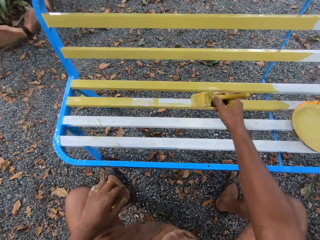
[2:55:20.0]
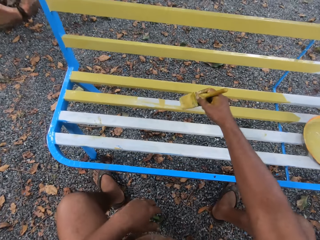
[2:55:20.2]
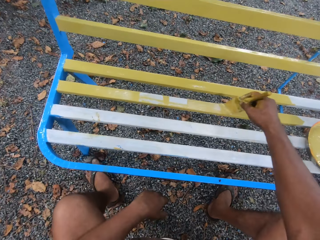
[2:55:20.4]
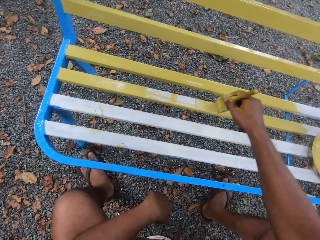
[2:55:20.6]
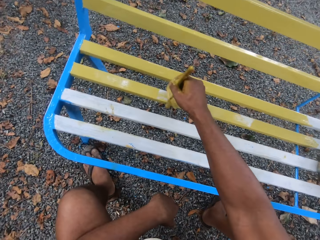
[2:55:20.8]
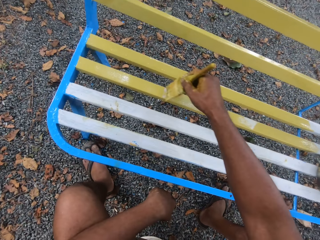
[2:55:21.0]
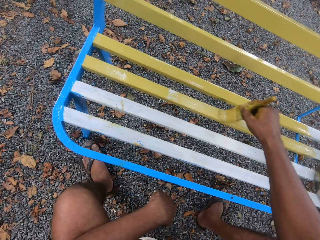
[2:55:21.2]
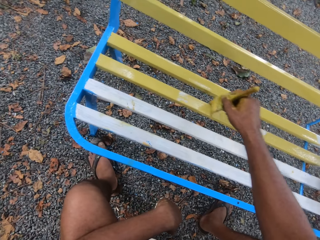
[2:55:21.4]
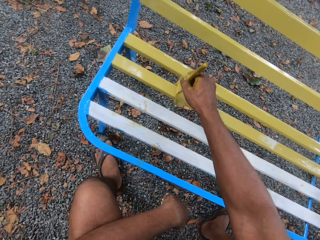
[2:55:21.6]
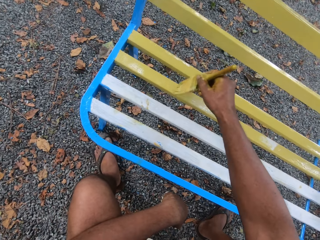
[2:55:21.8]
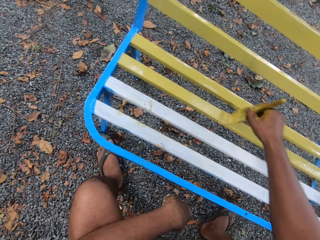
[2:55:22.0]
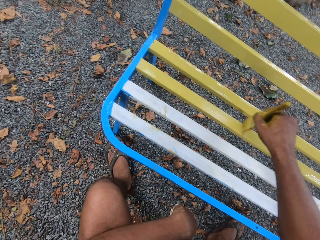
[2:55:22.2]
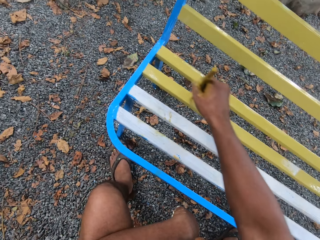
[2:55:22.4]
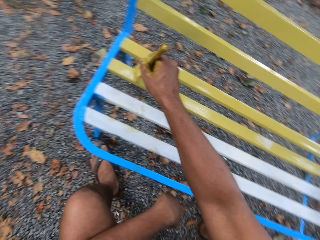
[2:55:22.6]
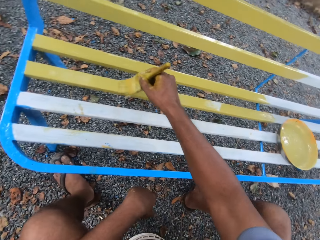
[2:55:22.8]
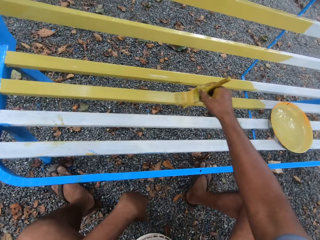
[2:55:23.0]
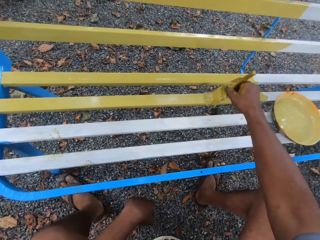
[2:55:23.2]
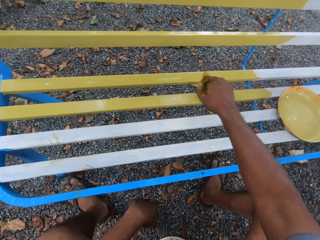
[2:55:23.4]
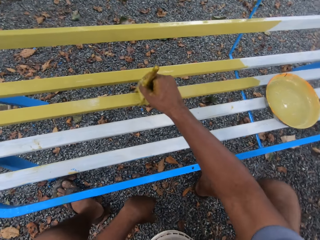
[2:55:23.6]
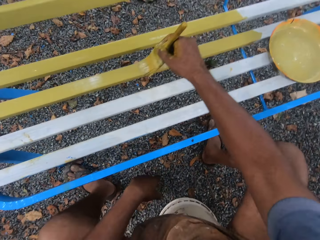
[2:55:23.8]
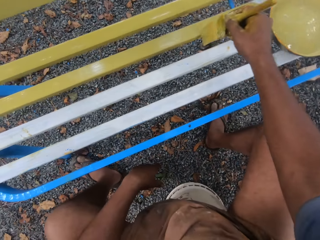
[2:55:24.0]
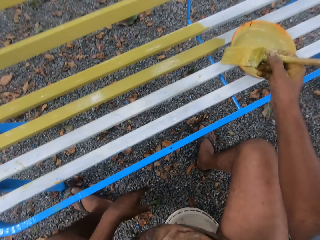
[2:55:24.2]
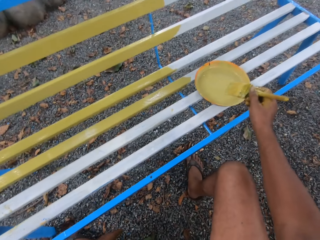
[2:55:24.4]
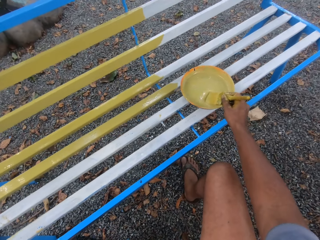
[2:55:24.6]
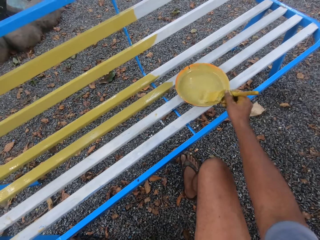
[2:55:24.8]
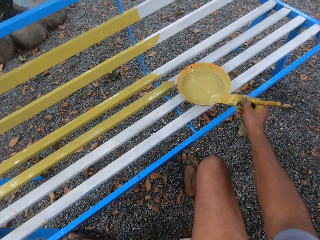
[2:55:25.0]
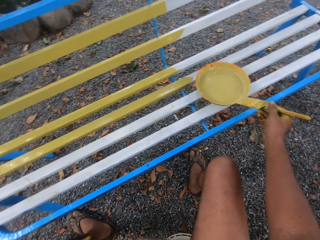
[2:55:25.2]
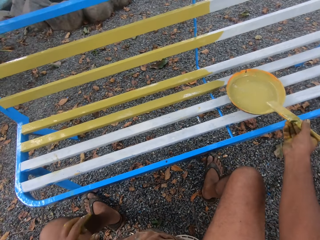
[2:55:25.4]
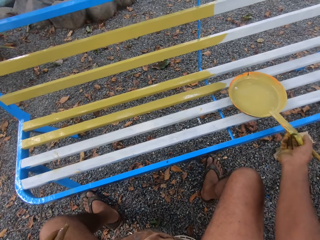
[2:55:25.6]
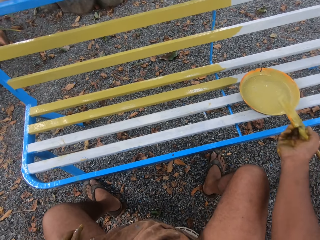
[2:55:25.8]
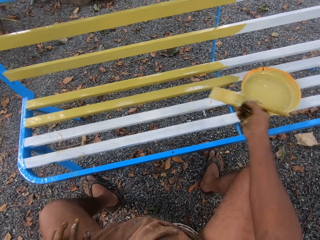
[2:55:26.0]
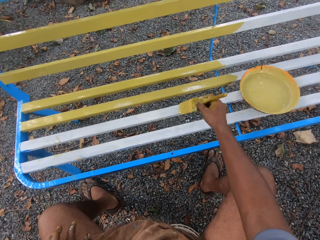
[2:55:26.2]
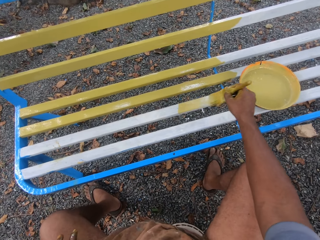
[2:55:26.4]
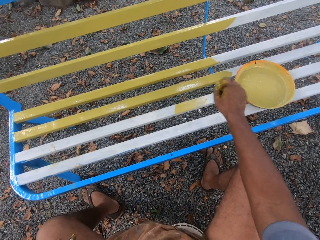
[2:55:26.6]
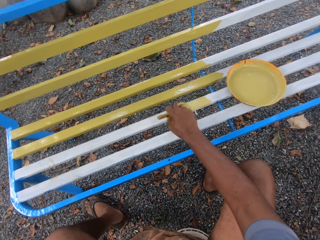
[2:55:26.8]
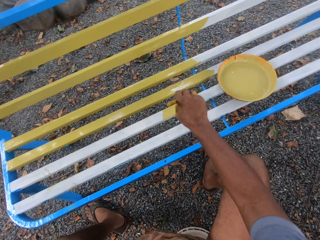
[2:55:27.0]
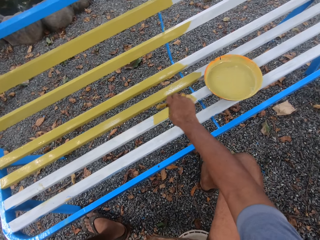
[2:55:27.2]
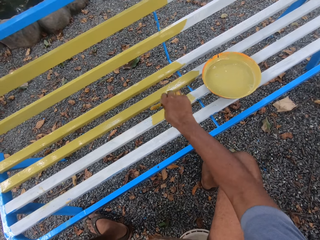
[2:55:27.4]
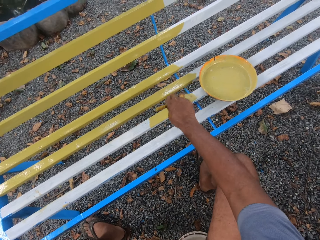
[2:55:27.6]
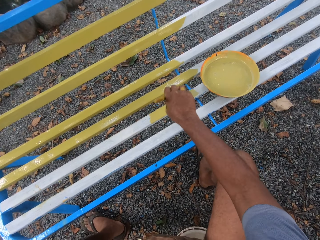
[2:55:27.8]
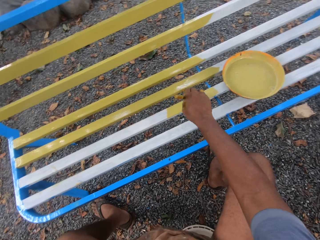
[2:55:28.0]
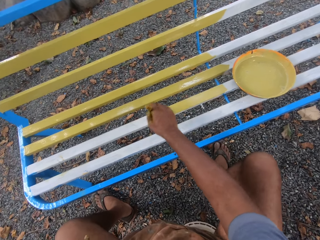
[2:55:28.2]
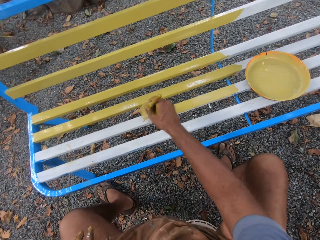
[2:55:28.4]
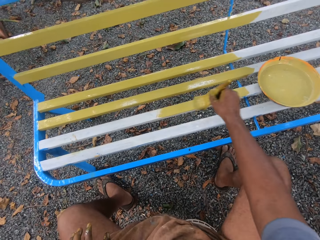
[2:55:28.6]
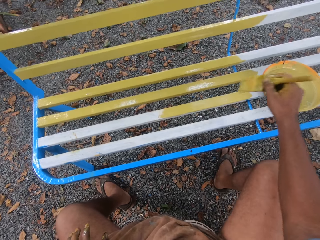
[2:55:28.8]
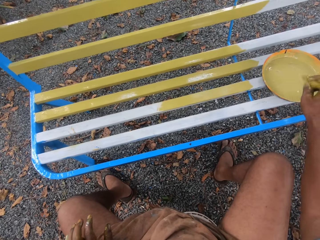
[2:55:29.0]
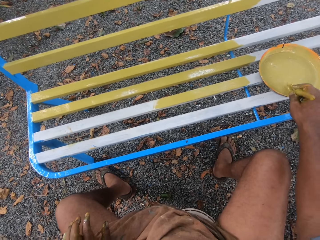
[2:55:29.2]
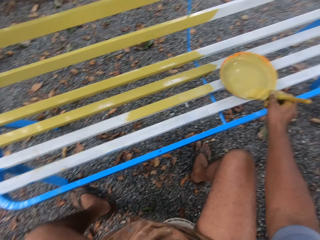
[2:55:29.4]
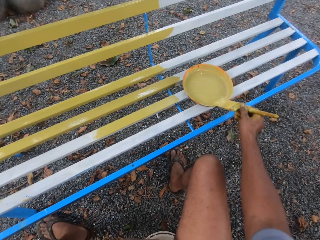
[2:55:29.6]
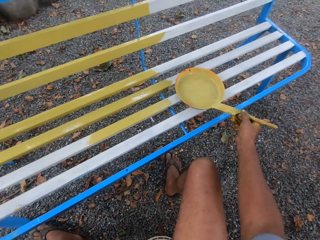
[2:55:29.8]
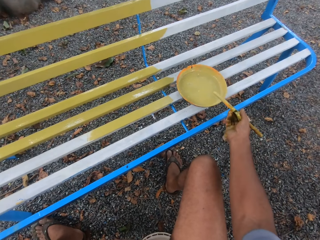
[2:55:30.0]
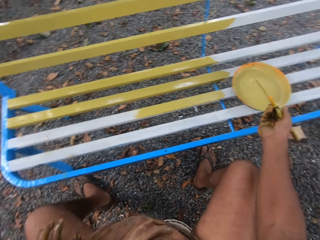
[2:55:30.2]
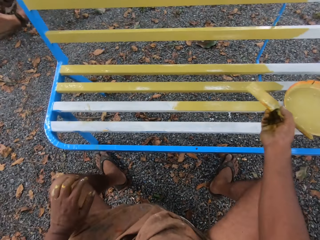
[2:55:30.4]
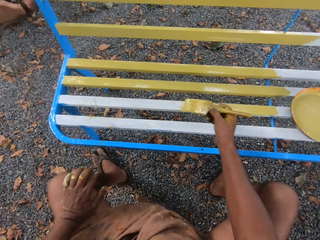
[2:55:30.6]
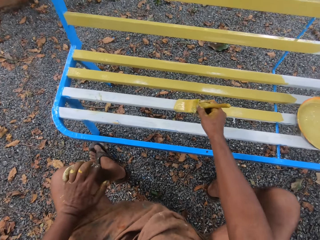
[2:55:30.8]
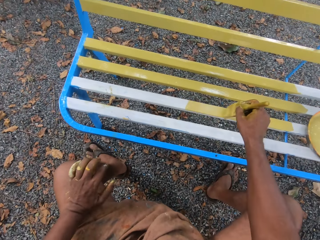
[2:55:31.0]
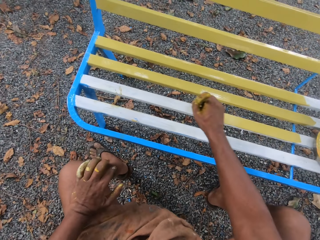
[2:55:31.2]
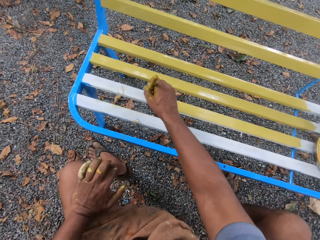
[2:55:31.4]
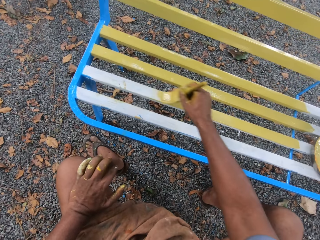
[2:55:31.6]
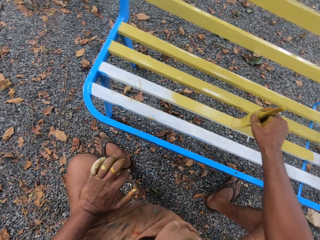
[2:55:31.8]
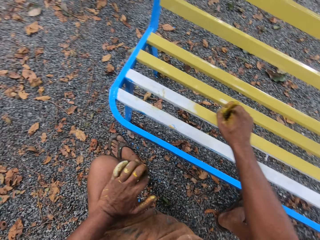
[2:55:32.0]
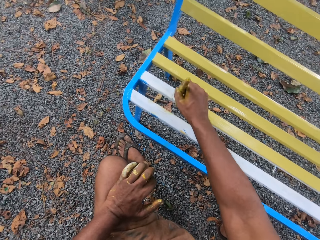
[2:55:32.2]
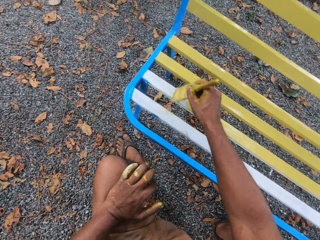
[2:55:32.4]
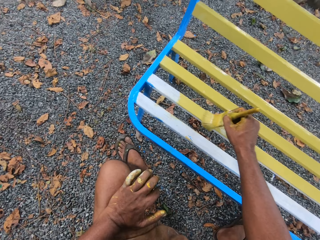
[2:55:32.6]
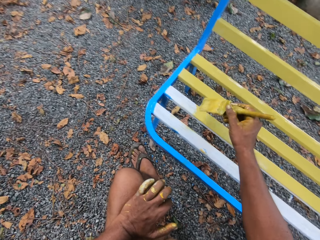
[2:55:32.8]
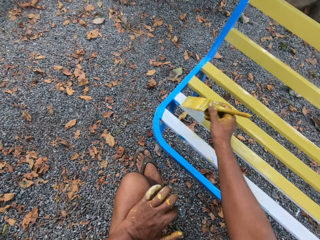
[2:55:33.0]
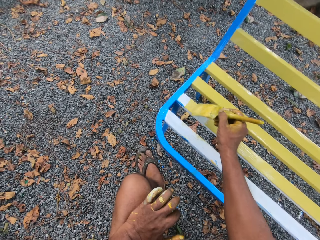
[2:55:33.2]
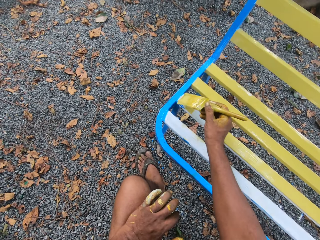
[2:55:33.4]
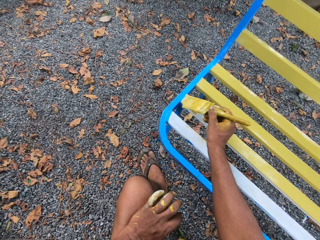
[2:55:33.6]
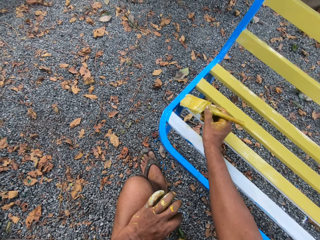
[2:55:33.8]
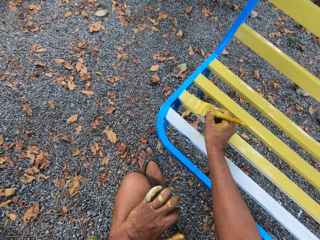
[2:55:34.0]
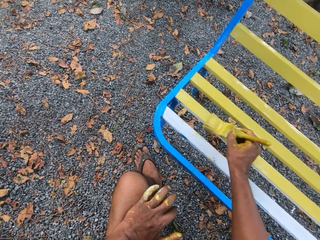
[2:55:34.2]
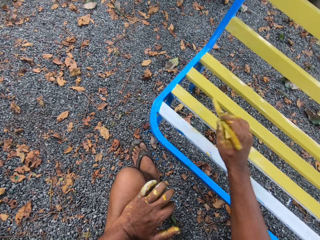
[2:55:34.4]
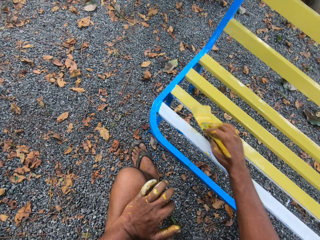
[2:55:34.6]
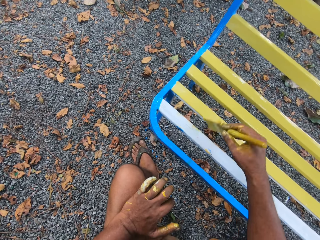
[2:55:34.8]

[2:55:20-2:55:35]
The camera wearer paints the street bench with the brush in his right hand. He takes paint from the bowl on the street bench with the brush in his right hand. He paints the street bench with the brush in his right hand. He takes paint from the bowl on the street bench with the brush in his right hand. He paints the street bench with the brush in his right hand.

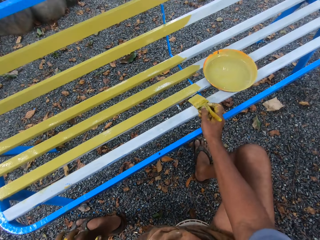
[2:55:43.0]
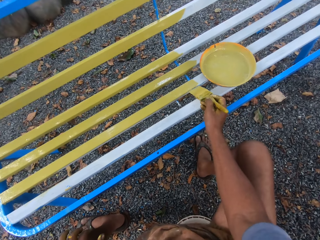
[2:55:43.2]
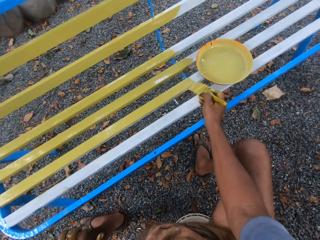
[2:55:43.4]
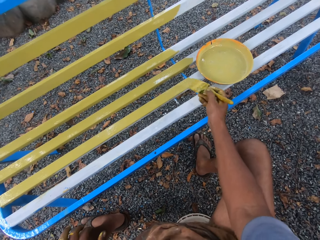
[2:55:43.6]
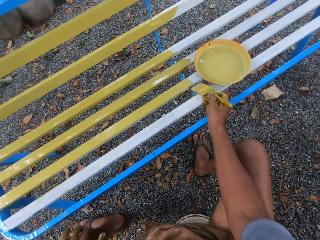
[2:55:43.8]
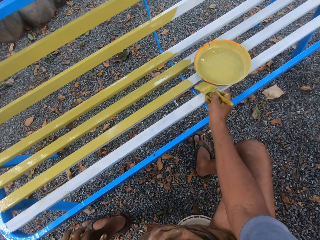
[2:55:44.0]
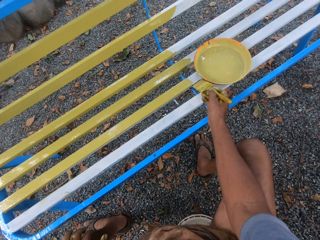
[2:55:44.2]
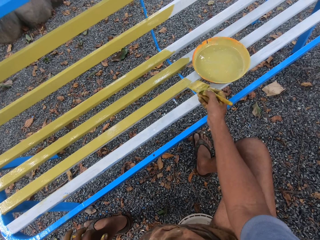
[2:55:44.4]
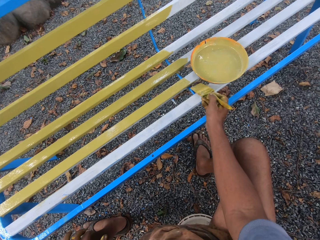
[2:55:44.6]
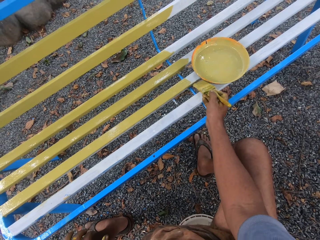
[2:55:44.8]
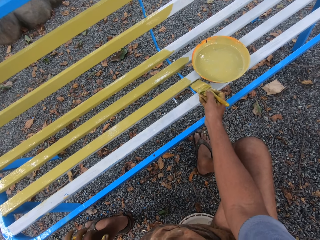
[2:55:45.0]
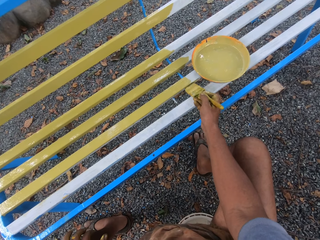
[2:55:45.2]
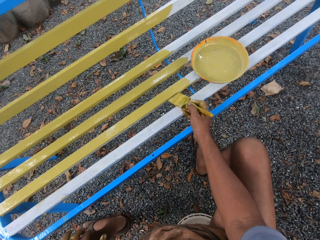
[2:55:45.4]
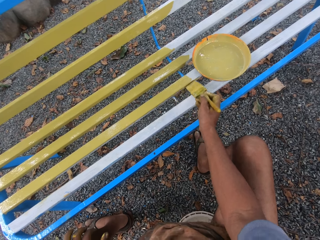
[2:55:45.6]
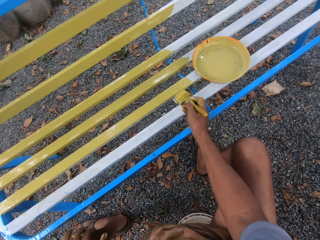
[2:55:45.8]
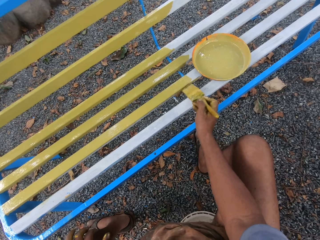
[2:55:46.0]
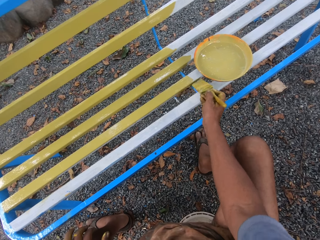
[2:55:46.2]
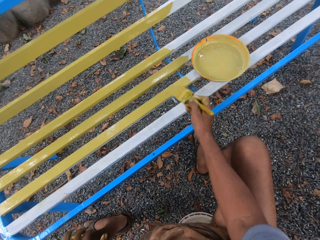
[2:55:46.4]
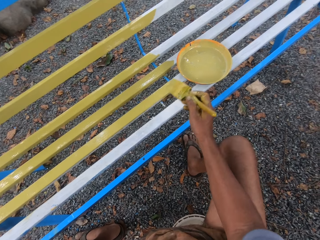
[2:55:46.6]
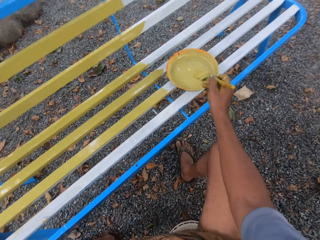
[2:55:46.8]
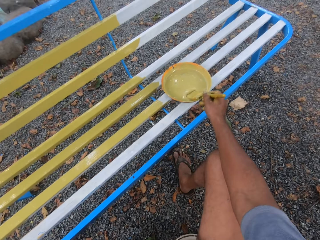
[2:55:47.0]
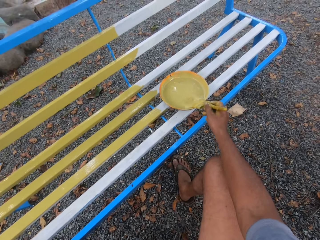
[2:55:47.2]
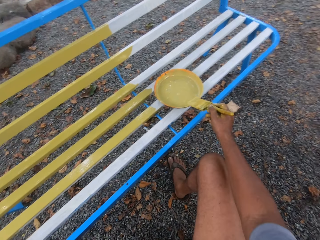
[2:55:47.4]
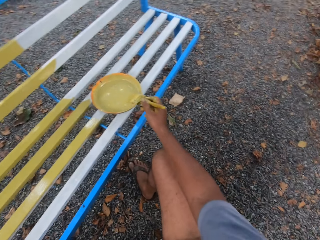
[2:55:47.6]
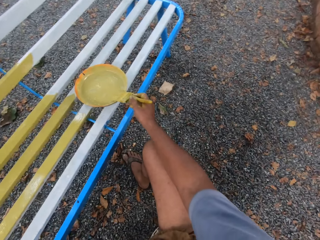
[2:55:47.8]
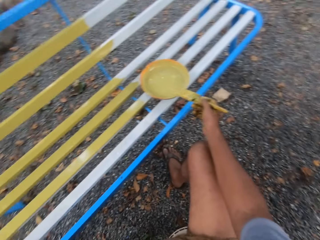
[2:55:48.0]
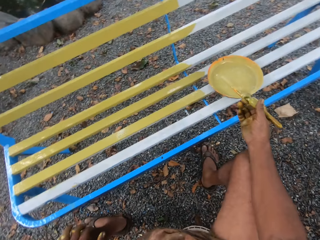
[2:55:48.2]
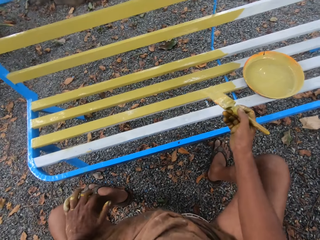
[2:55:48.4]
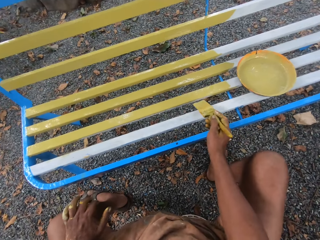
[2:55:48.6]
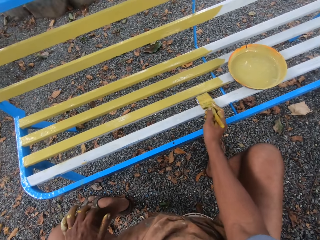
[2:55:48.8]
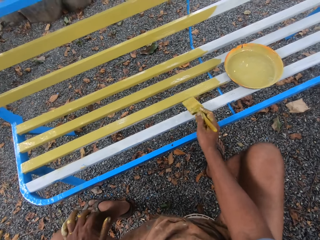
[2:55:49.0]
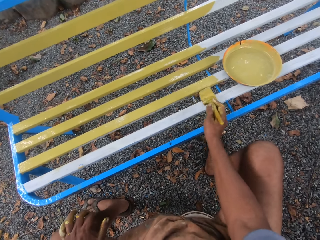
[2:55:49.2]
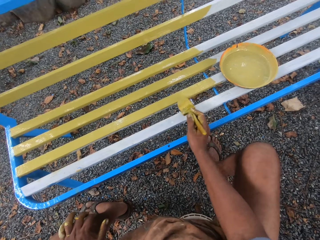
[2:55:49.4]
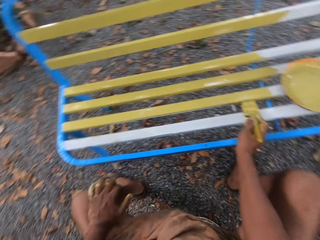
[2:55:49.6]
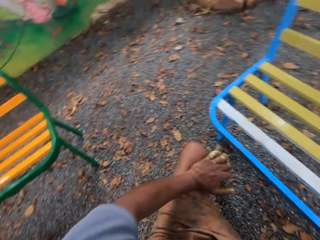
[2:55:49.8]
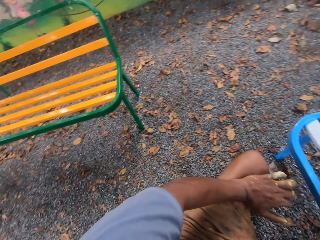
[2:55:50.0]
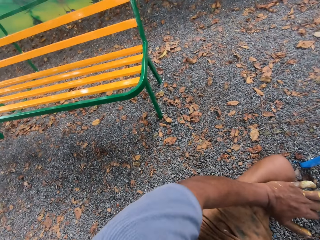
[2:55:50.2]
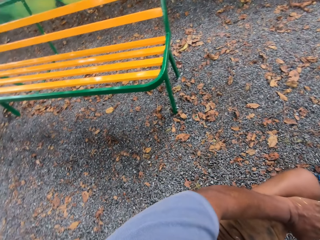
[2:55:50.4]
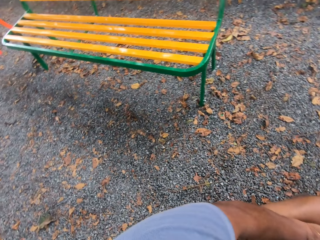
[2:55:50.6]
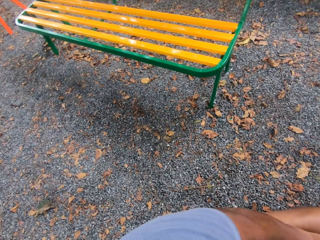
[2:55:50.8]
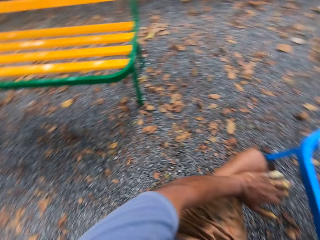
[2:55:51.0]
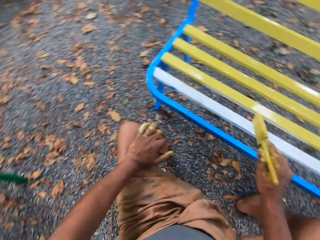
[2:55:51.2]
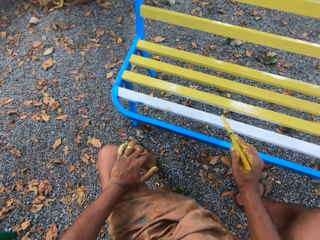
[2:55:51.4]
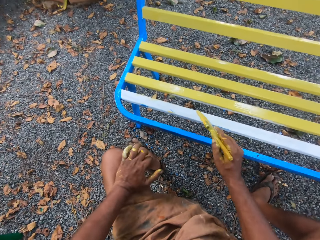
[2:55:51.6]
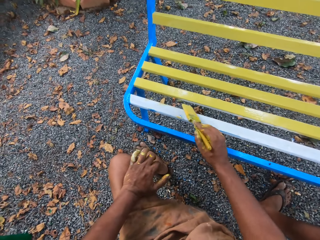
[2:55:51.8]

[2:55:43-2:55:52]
The camera wearer converses with the man. He takes paint from the bowl on the street bench with the brush in his right hand. He paints the street bench with the brush in his right hand.
